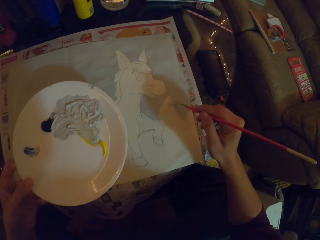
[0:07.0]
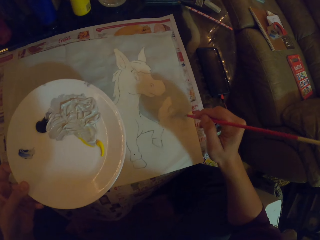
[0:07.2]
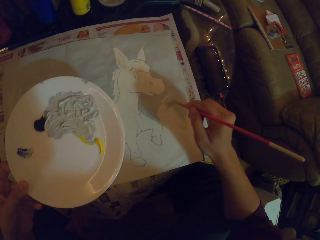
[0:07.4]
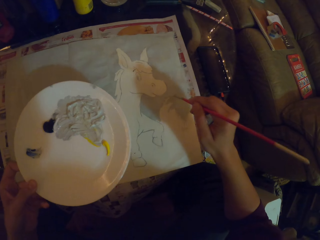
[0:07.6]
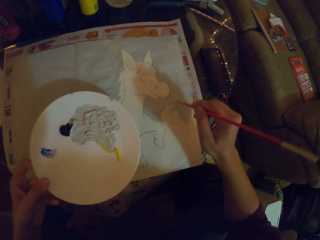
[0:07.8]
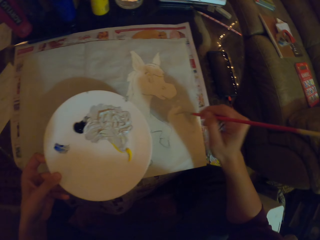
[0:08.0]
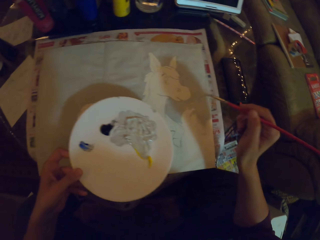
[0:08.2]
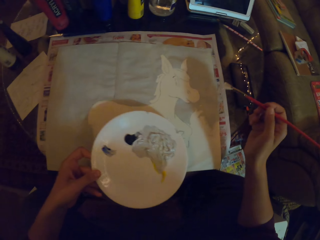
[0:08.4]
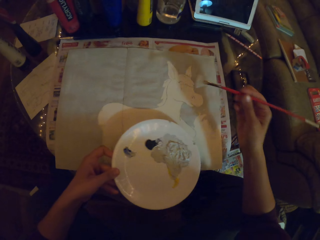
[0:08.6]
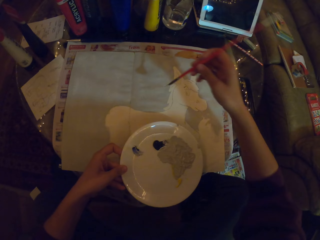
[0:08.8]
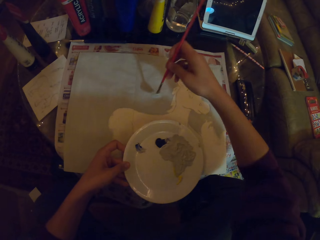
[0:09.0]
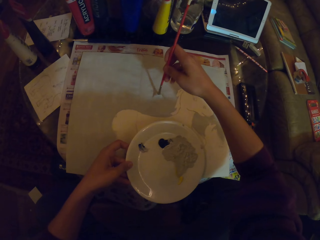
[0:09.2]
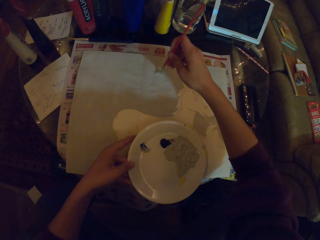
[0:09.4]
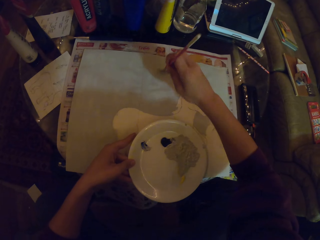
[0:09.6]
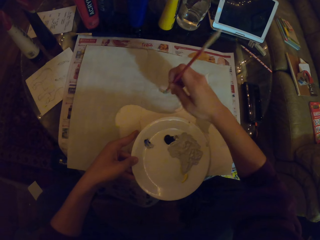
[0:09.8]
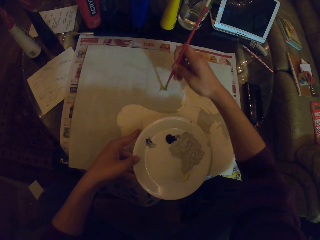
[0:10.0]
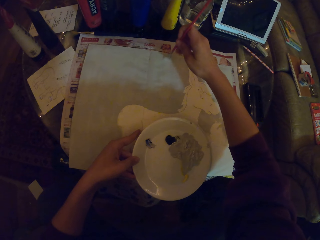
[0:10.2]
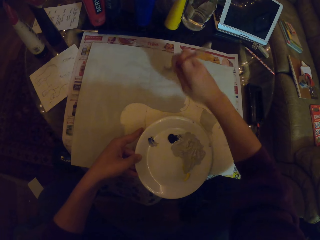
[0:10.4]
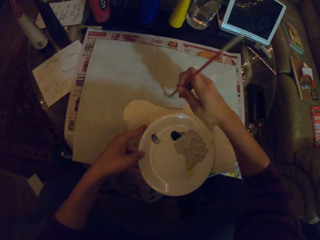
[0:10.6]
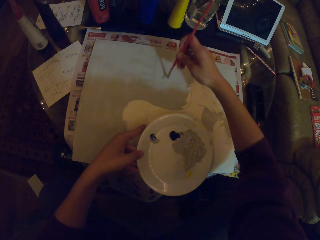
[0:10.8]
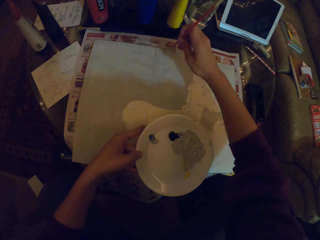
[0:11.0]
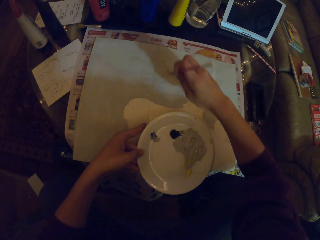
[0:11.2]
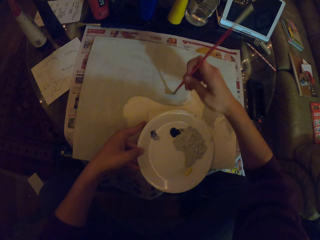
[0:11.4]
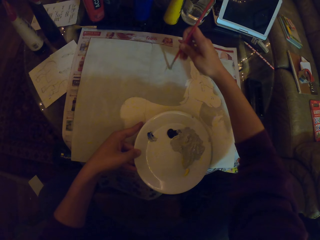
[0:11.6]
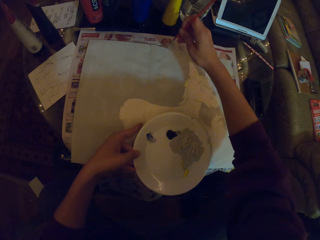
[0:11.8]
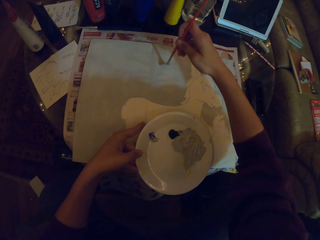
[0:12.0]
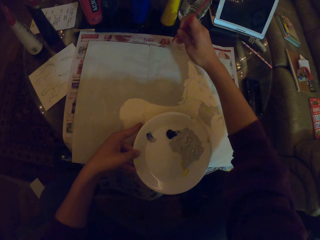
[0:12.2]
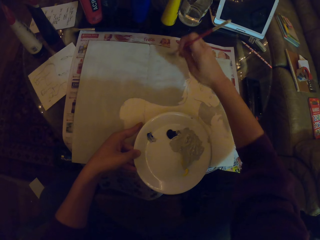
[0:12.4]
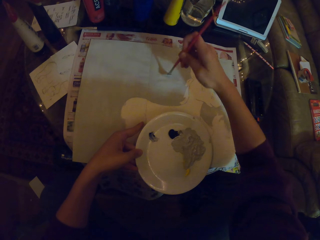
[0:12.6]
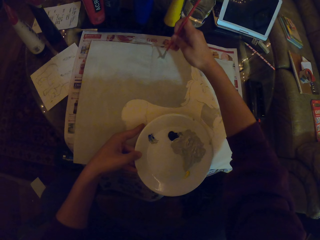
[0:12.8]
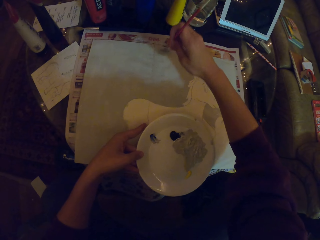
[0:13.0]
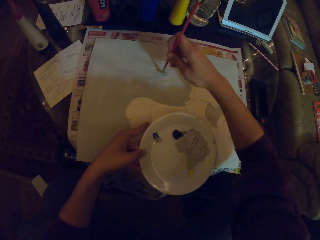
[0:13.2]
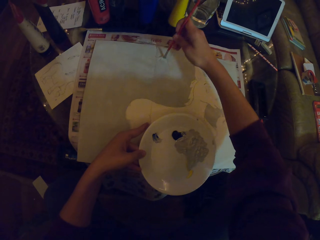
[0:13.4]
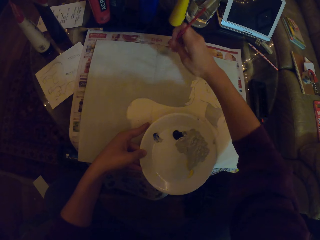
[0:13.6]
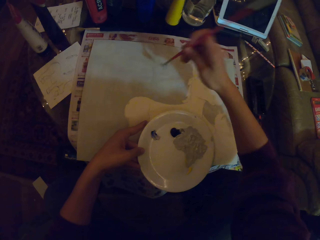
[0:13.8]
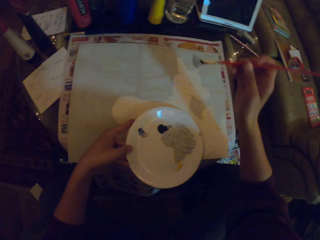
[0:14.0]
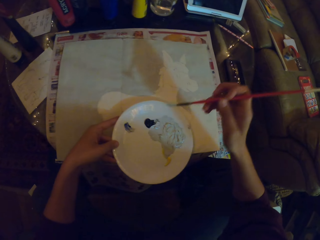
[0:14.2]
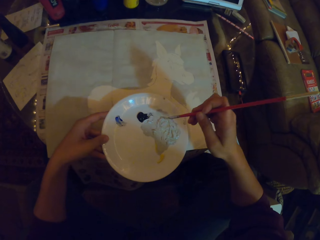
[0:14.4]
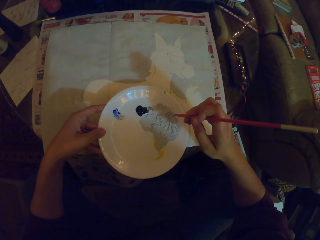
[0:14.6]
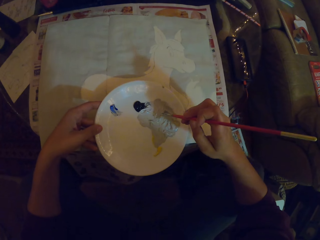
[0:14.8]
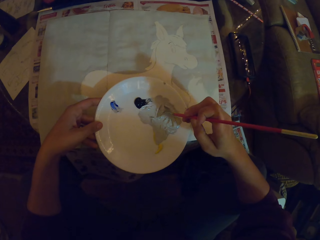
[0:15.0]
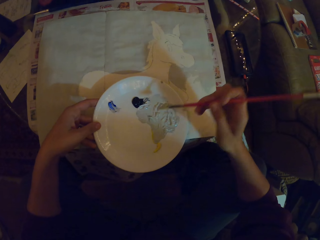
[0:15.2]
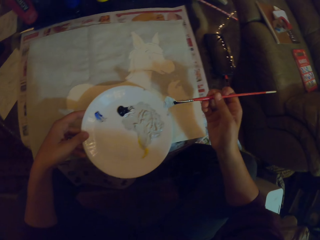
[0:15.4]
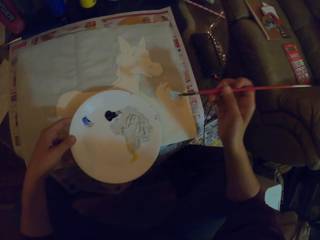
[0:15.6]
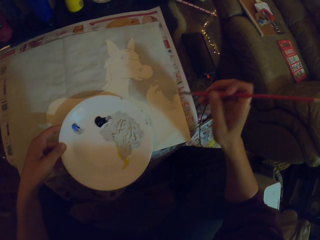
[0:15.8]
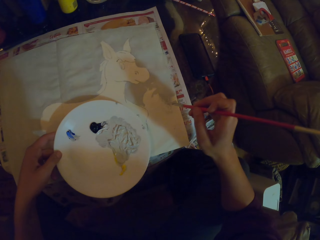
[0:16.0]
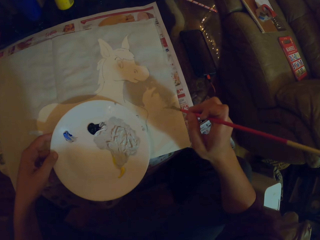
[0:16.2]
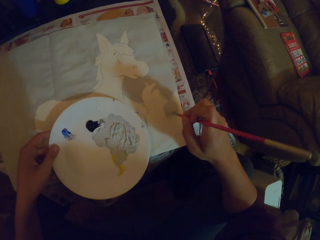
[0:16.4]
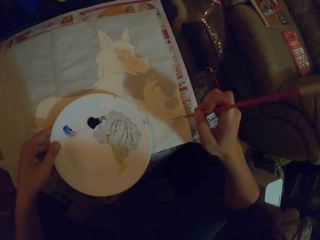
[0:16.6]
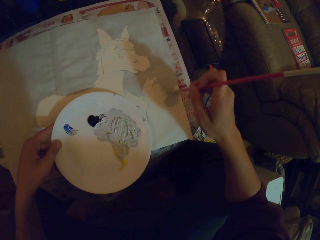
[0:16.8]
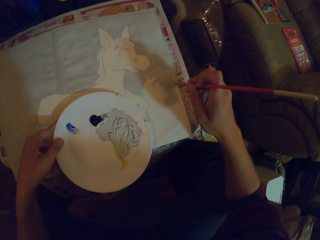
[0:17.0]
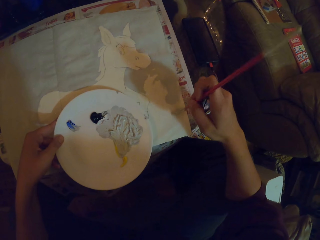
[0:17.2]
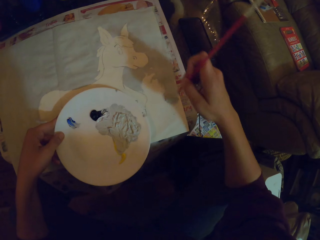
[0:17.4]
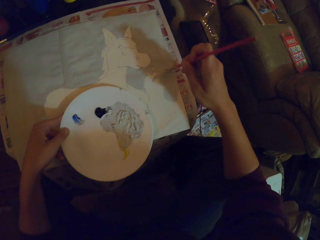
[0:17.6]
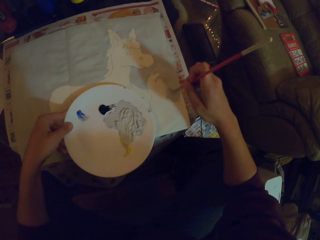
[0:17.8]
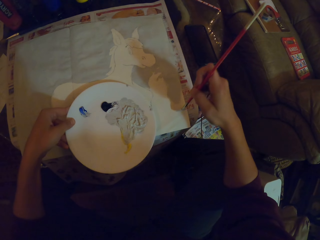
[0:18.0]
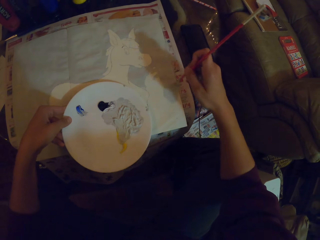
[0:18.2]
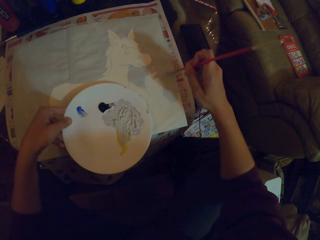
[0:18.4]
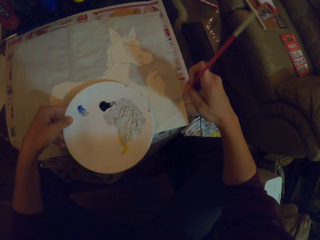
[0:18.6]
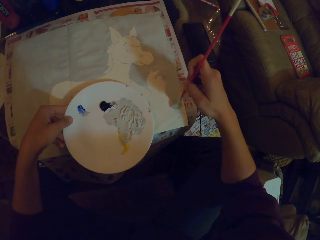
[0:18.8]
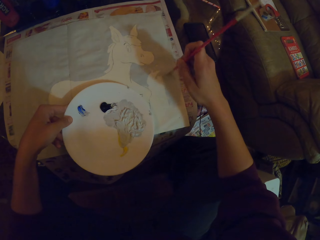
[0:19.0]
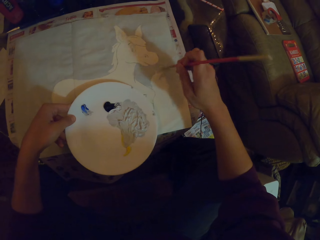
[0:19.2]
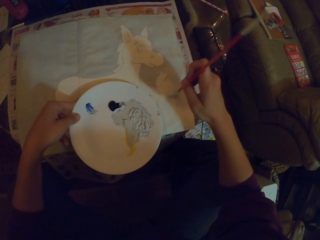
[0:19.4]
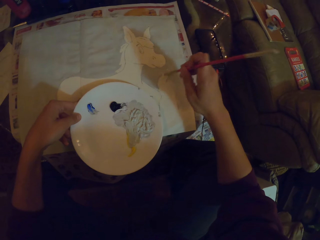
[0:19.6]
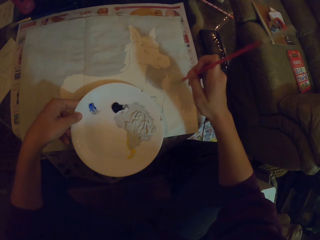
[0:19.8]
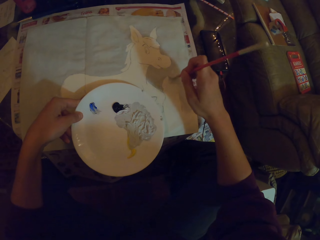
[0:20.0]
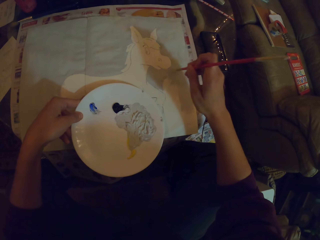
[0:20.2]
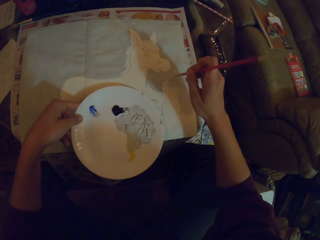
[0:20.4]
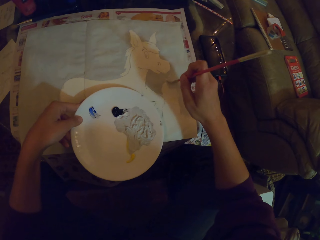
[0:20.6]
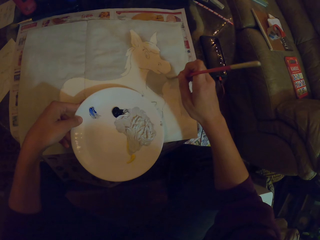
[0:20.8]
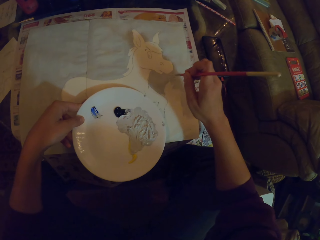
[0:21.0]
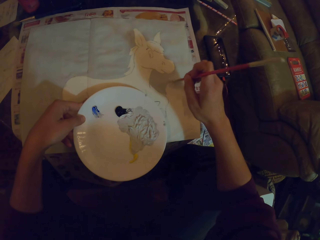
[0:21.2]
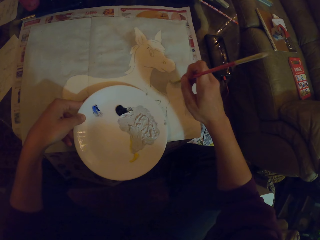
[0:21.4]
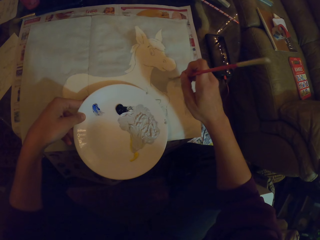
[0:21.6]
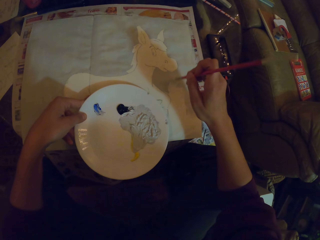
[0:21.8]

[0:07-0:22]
The camera wearer paints on the paper or drawing with the paint brush. They hold the plate on the drawing. They take the paint on the plate with the paint brush. They paint on the paper with the paint brush.

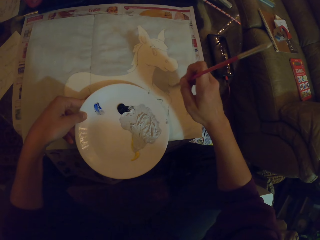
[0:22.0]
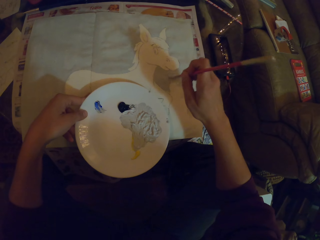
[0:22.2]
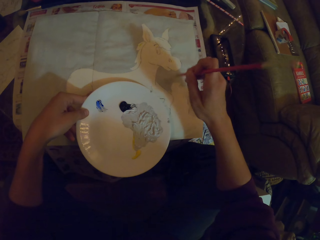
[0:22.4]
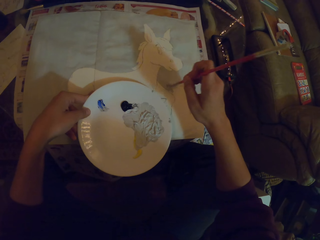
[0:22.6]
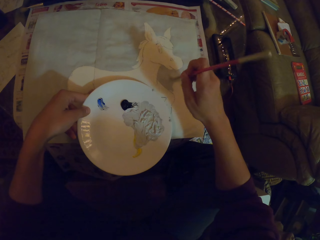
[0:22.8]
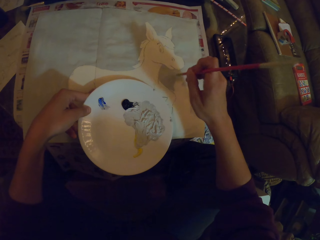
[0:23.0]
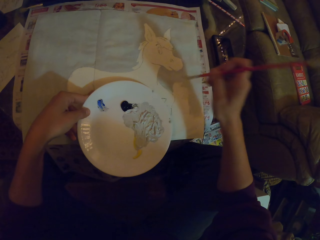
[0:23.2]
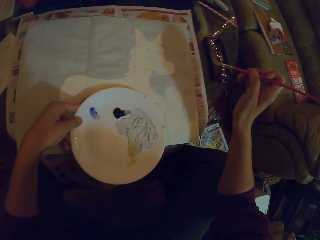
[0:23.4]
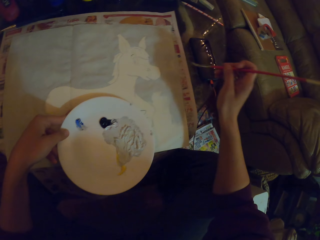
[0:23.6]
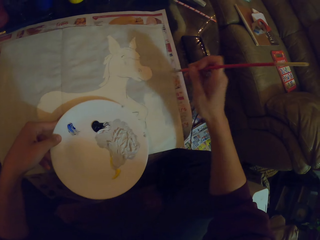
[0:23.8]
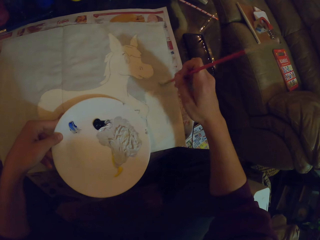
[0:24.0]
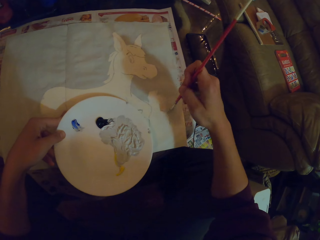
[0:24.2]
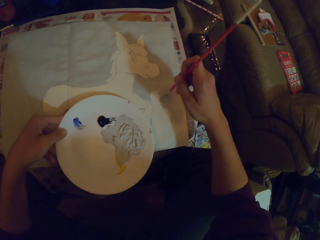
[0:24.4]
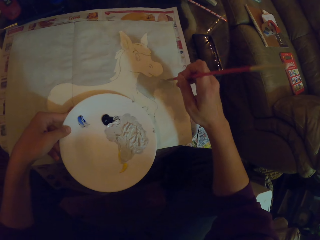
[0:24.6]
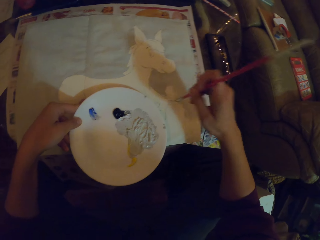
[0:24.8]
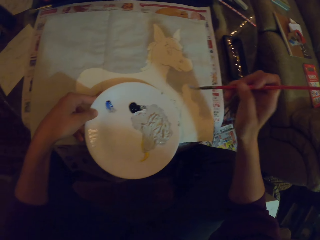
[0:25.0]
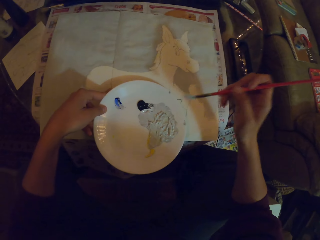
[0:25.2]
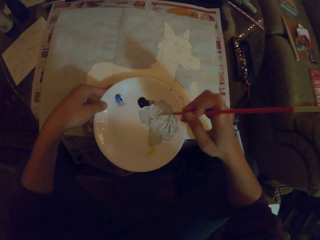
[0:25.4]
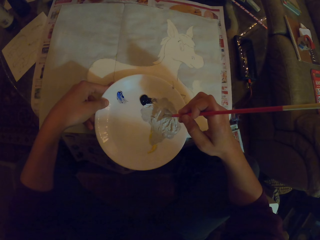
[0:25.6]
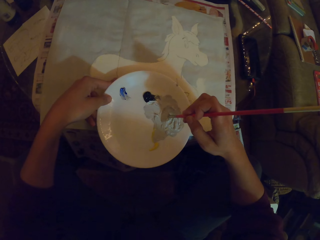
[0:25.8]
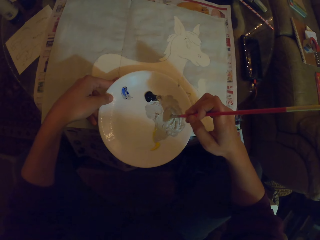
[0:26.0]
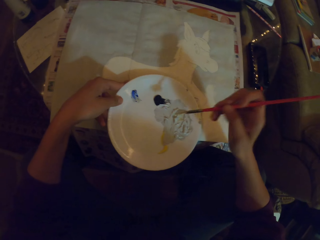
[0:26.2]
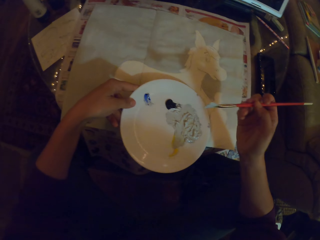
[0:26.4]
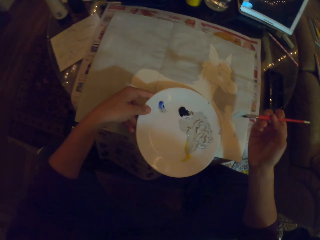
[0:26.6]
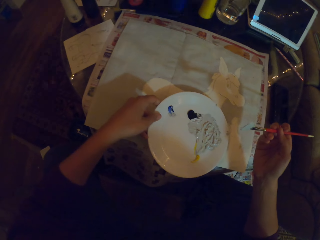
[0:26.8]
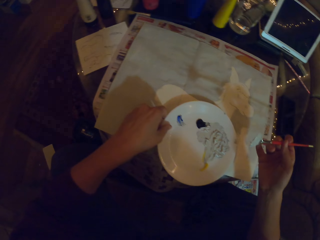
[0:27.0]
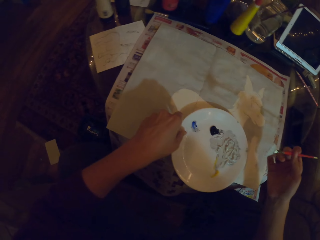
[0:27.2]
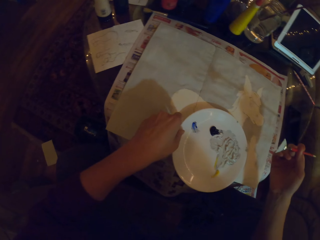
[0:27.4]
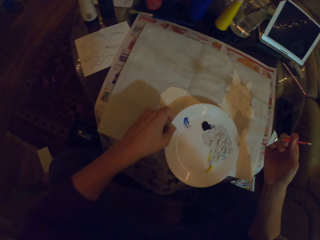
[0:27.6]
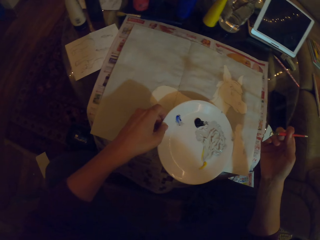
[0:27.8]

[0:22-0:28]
The camera wearer takes the paint on the plate with the paint brush. They look at the floor.
